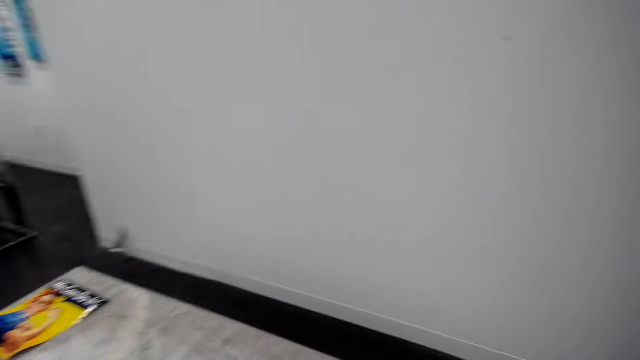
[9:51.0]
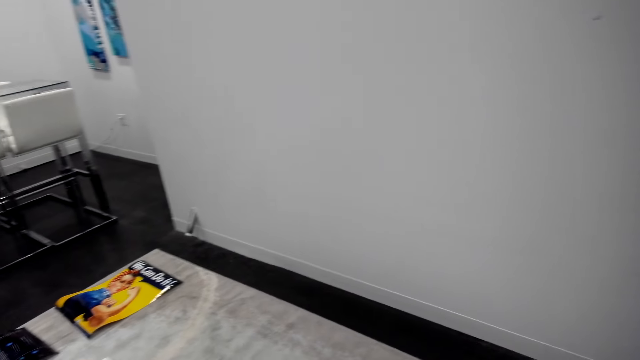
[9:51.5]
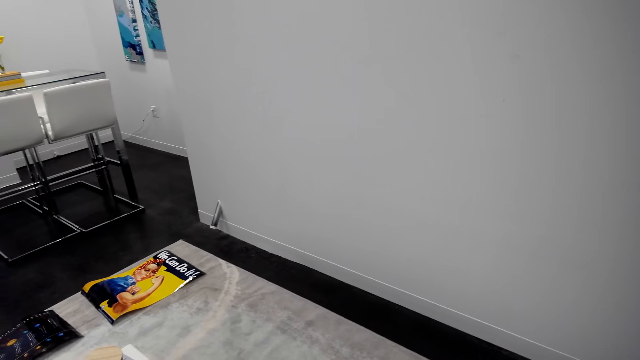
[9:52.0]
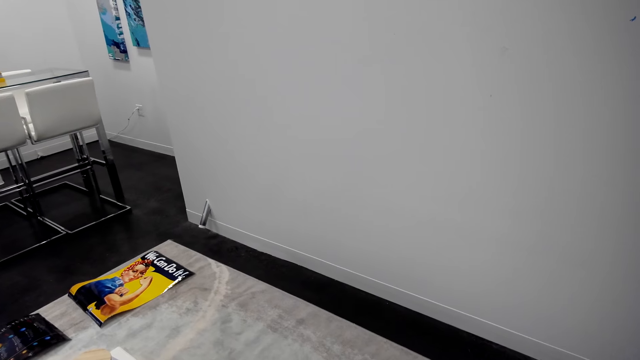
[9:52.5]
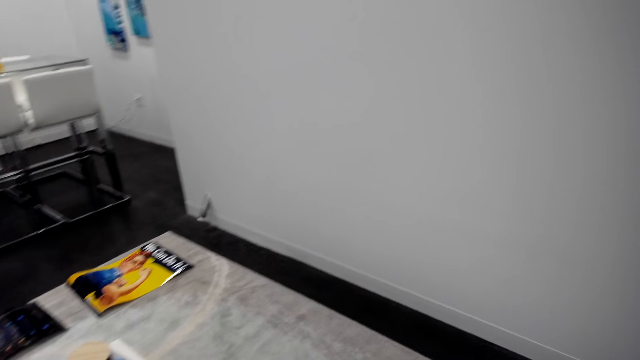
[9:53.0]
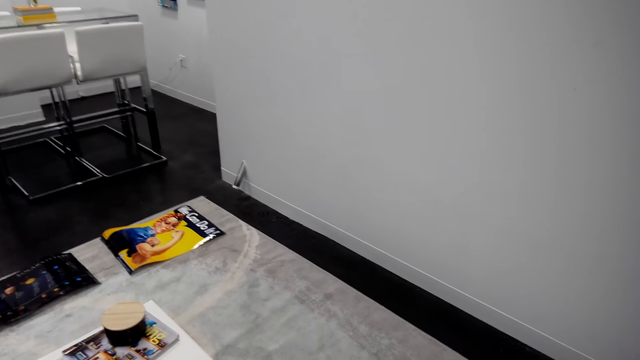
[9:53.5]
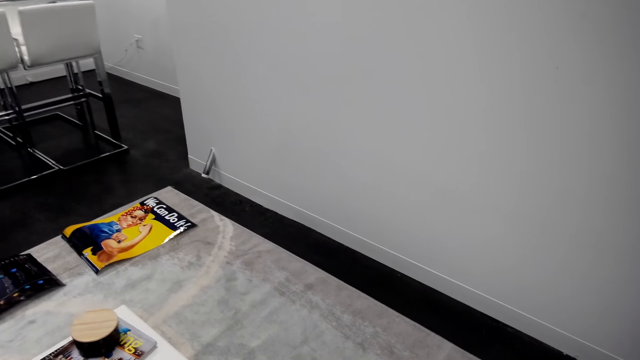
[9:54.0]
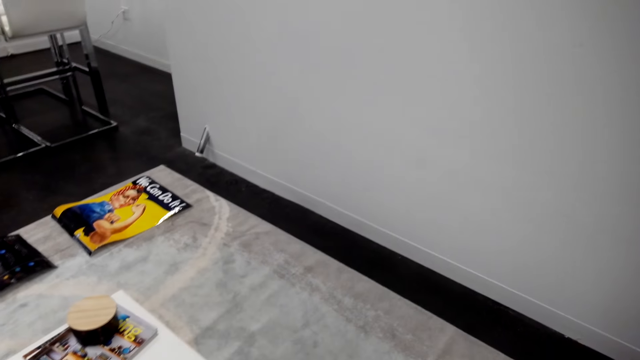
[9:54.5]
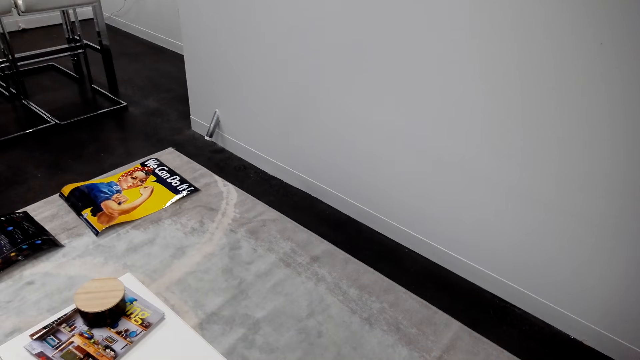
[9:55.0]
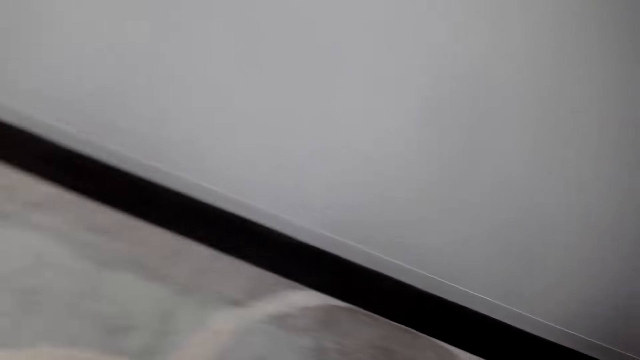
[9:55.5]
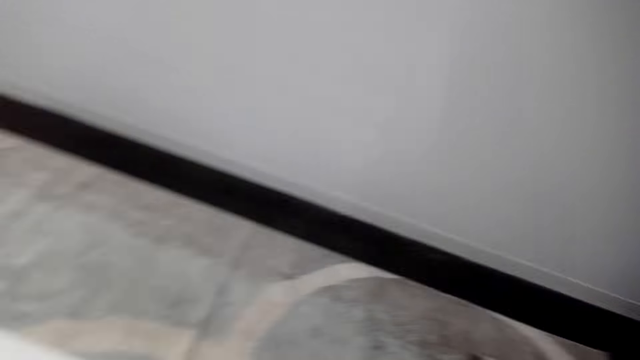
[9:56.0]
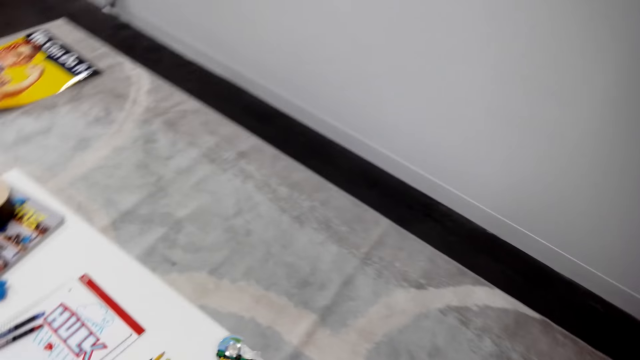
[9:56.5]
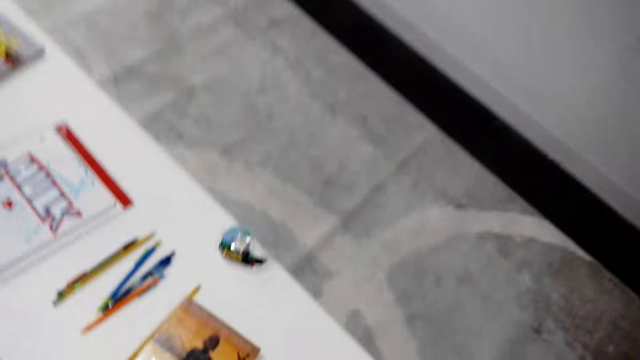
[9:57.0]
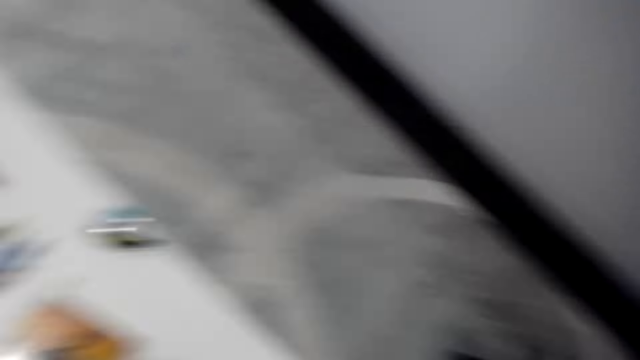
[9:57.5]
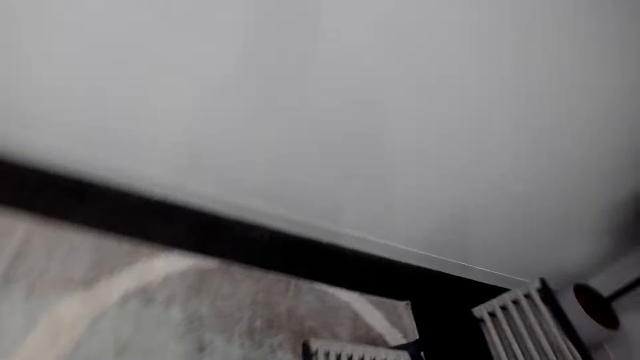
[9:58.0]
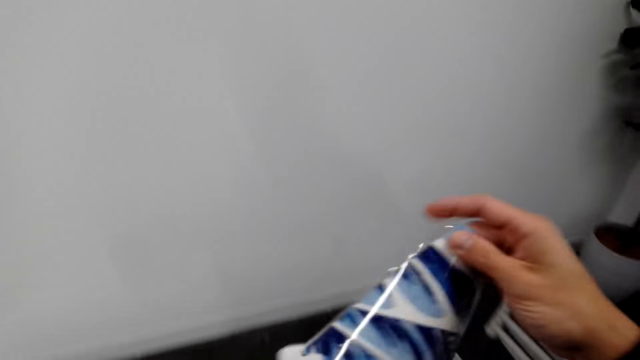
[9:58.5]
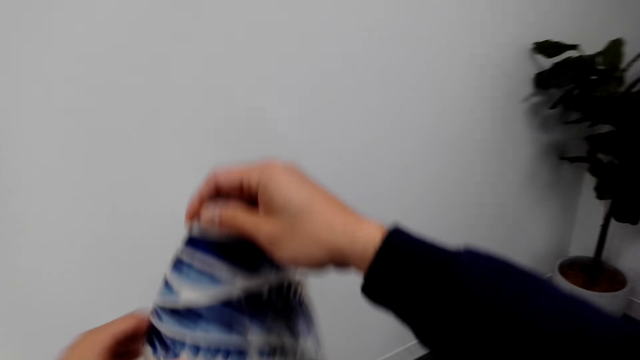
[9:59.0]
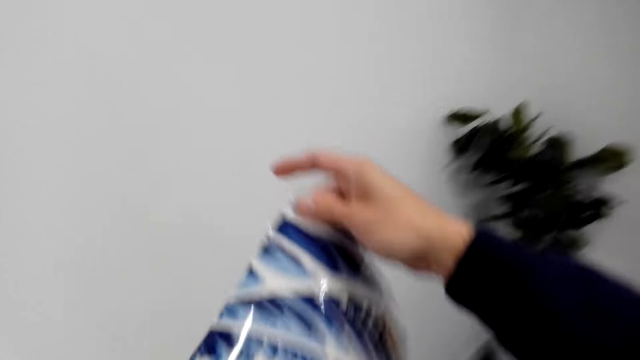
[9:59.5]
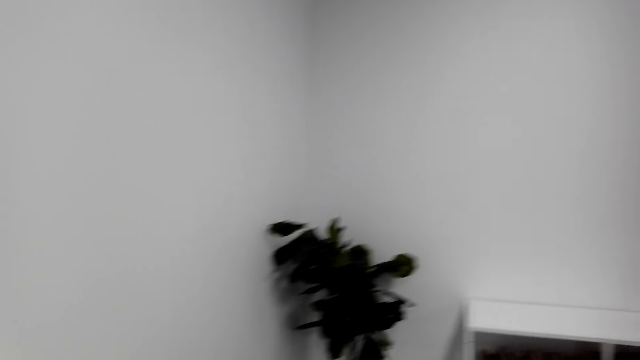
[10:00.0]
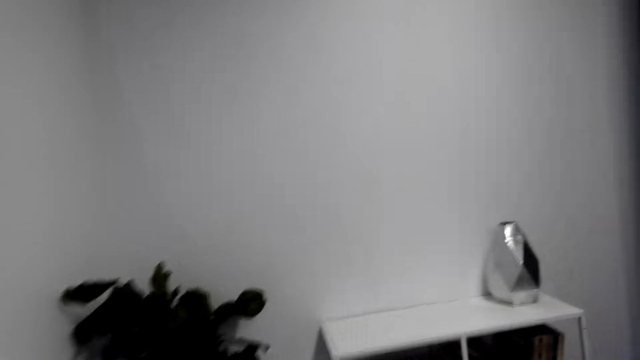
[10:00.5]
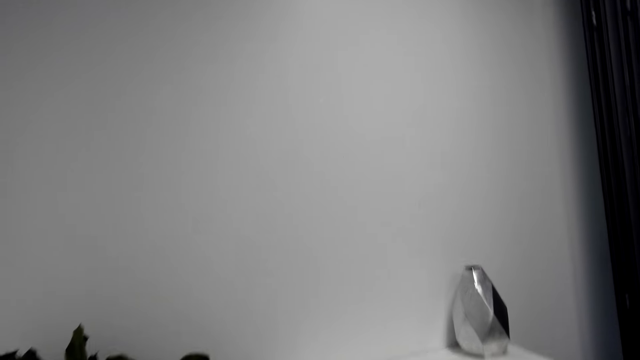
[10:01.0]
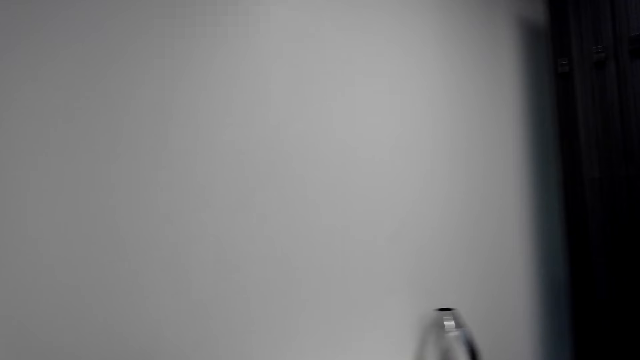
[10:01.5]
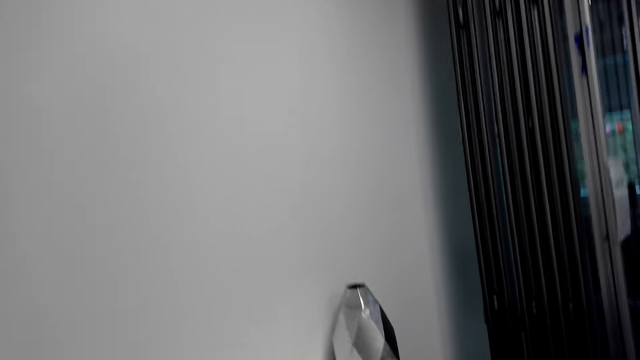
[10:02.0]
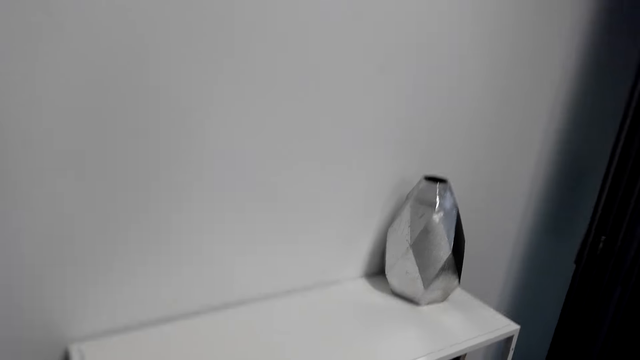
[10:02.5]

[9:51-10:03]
The camera wearer looks at the portrait on the floor. They hold the portrait.

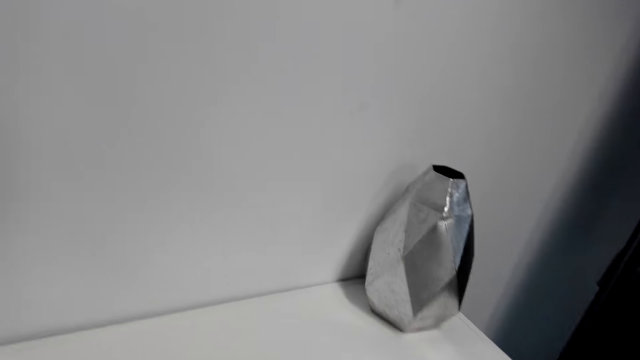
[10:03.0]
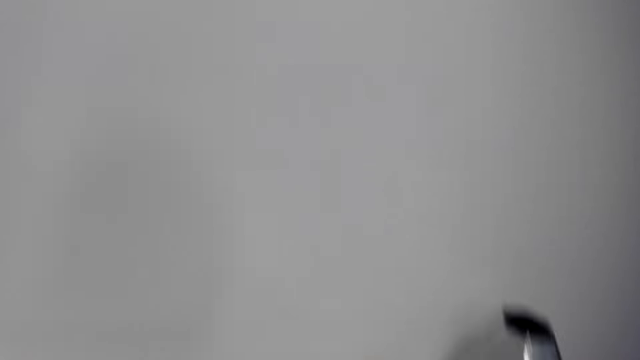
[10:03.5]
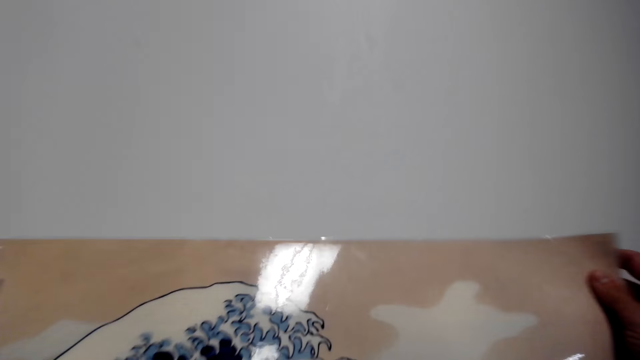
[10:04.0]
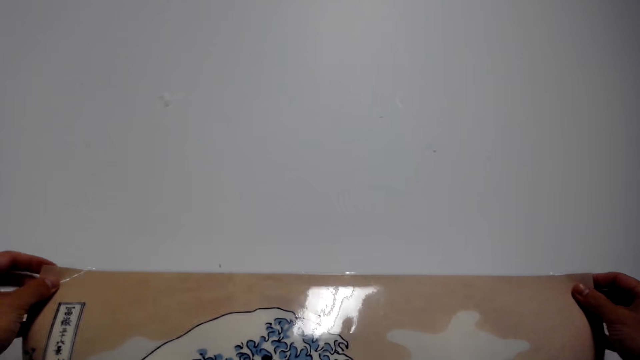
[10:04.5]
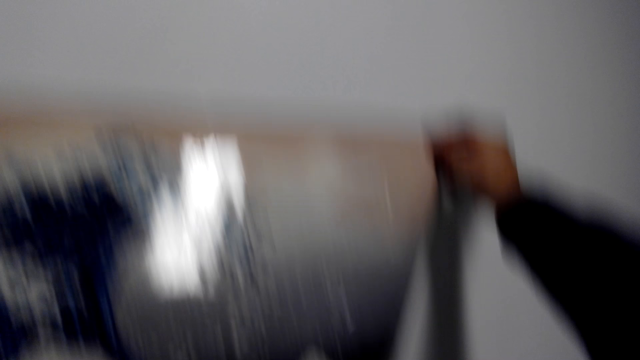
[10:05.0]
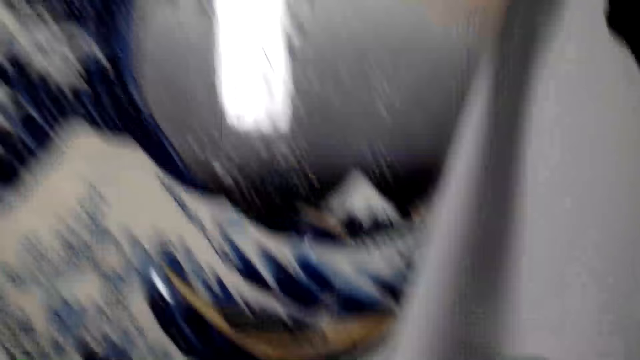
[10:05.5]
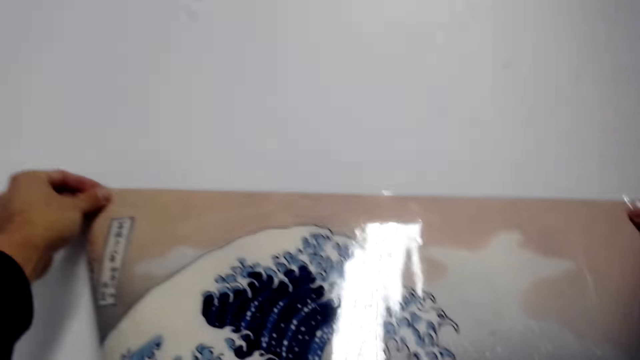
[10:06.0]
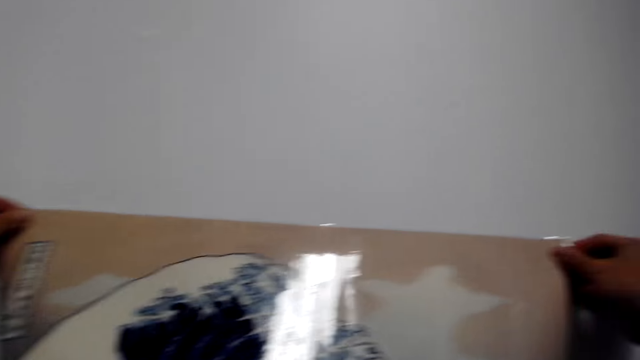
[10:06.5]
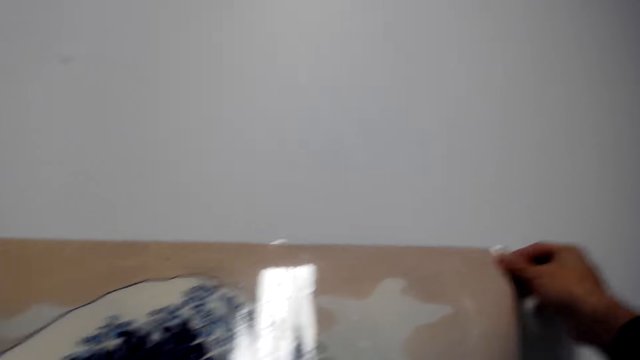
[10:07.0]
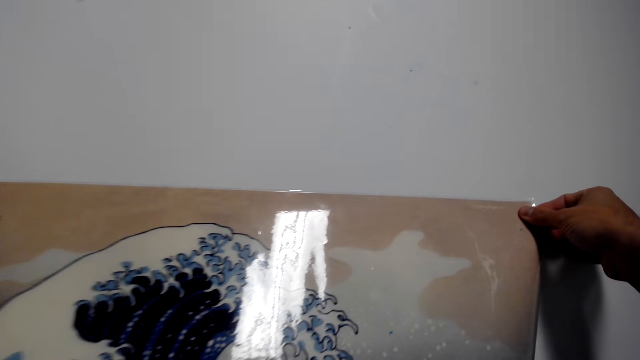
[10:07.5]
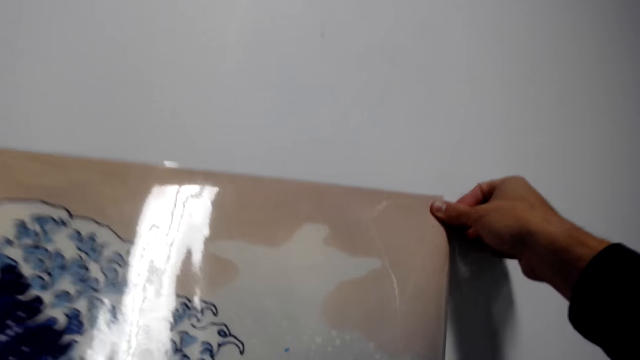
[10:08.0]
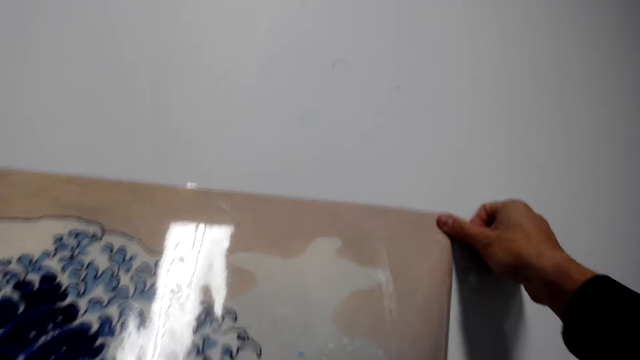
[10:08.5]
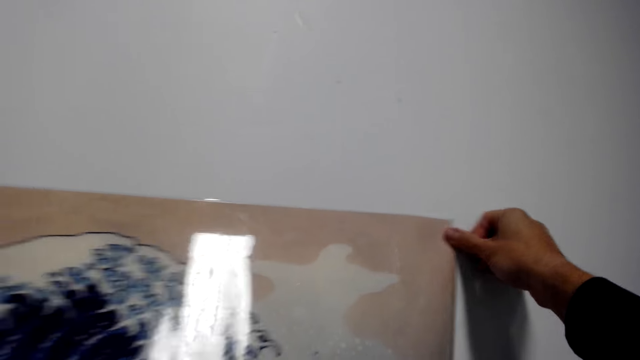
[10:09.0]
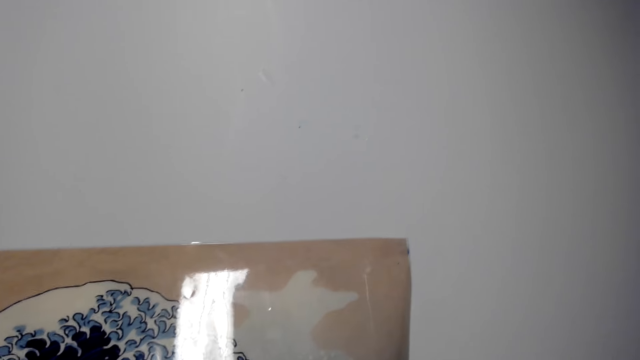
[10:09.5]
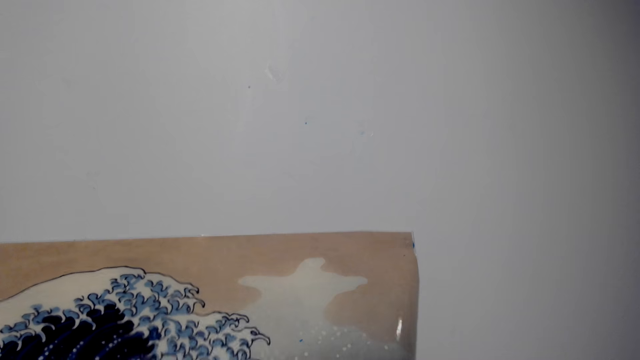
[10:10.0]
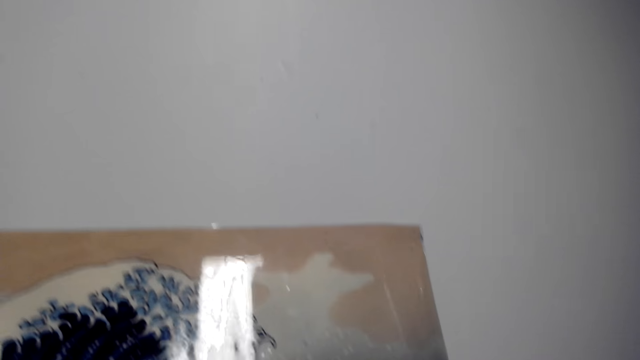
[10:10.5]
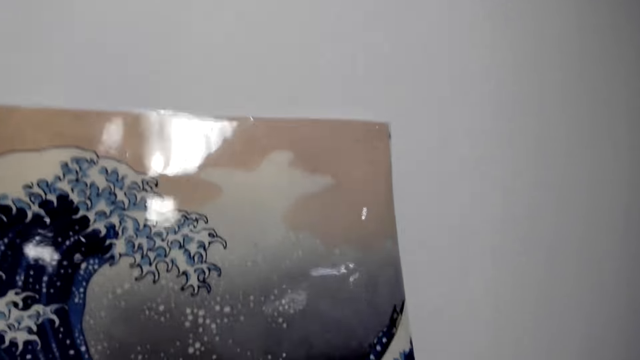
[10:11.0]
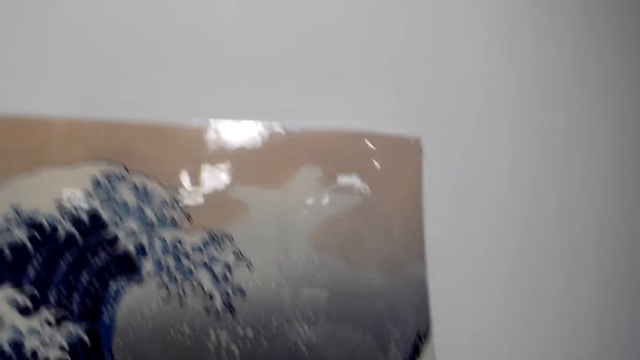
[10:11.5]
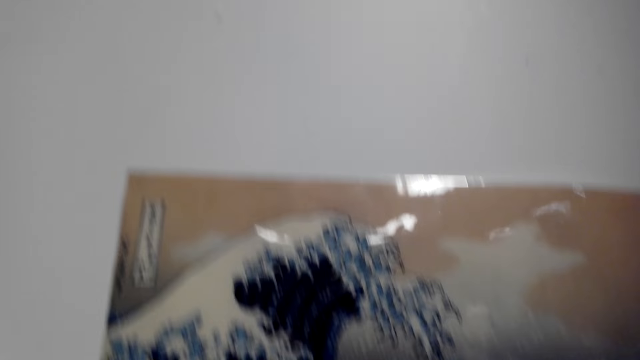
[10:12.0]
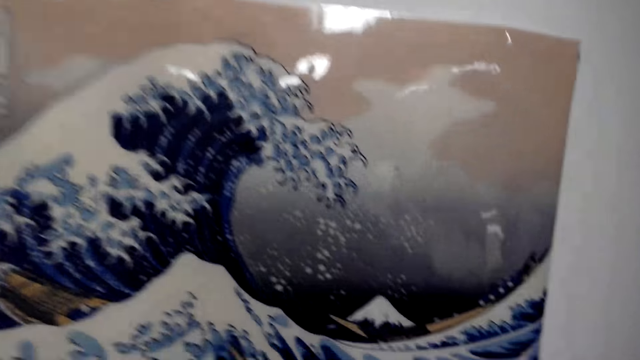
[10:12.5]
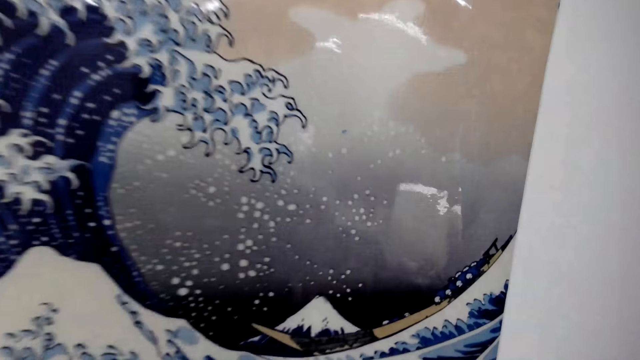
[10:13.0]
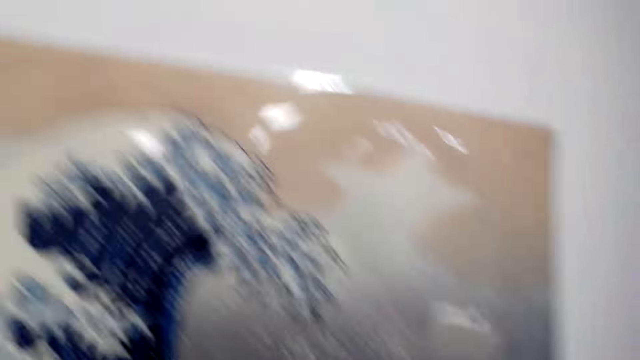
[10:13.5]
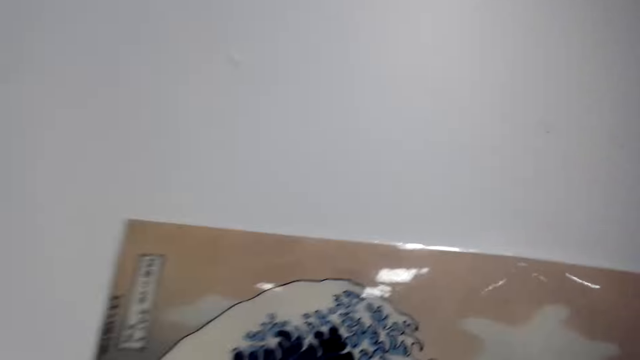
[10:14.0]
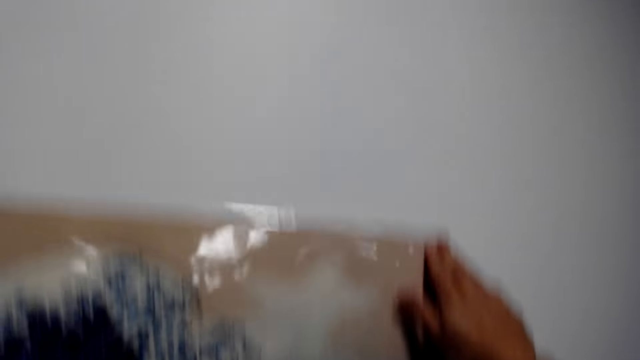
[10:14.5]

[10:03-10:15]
The camera wearer holds a portrait with hands. They stick the picture on the wall.
